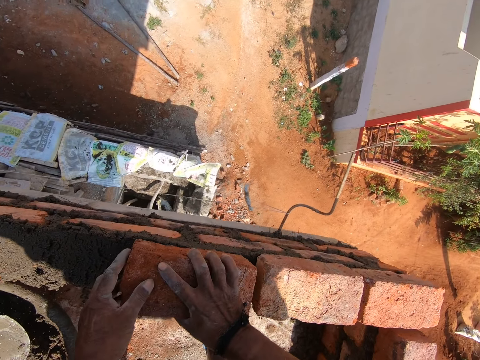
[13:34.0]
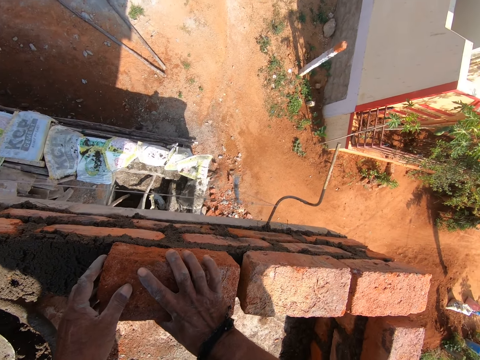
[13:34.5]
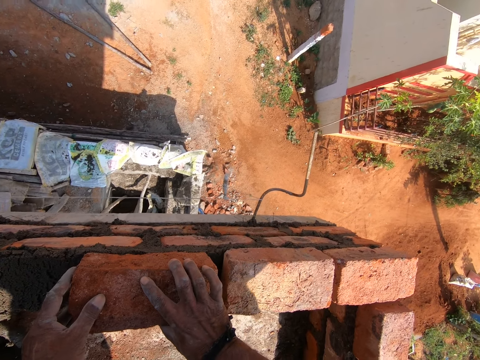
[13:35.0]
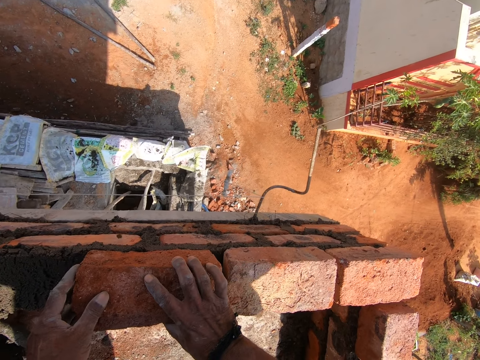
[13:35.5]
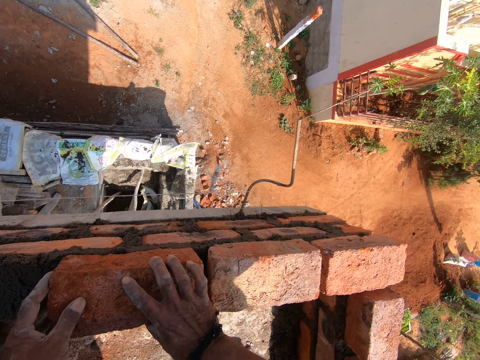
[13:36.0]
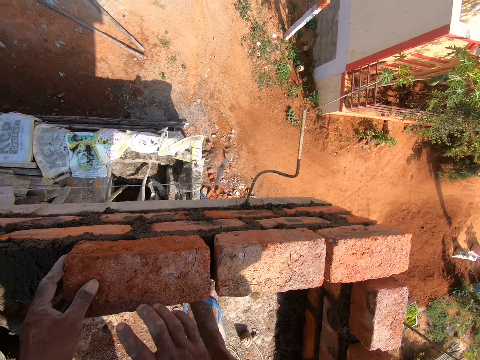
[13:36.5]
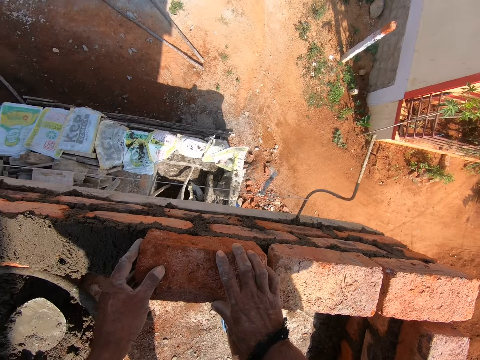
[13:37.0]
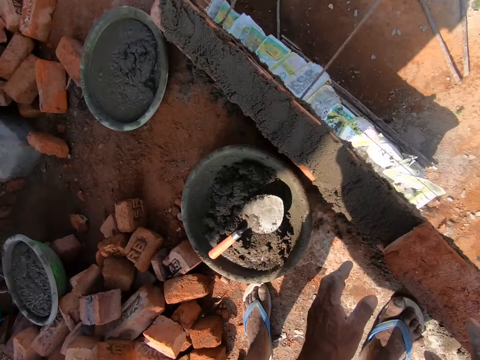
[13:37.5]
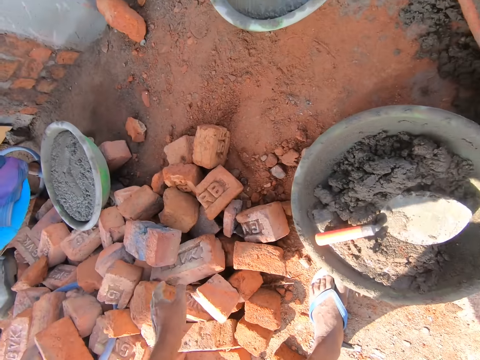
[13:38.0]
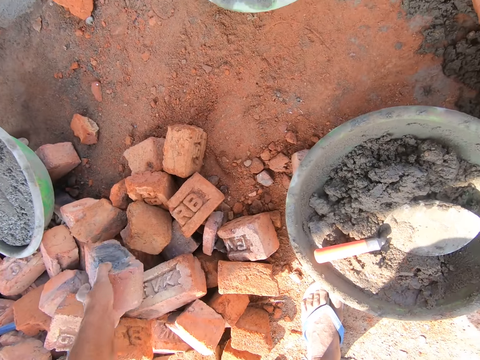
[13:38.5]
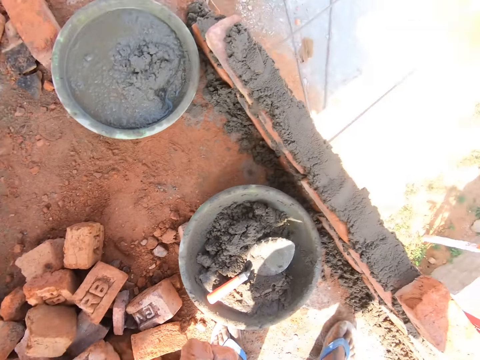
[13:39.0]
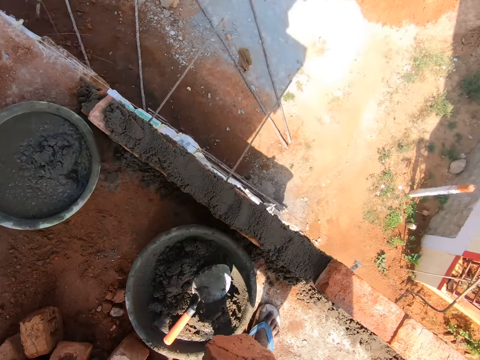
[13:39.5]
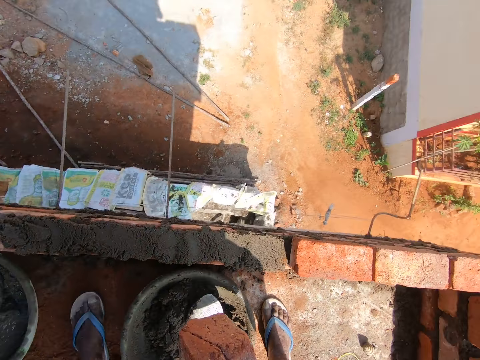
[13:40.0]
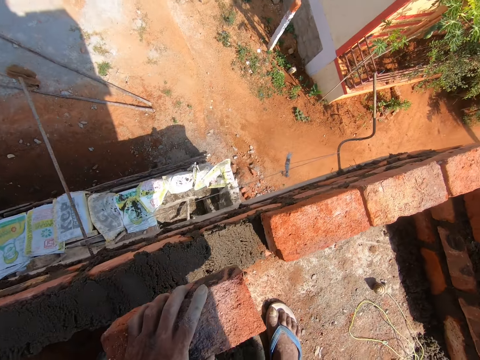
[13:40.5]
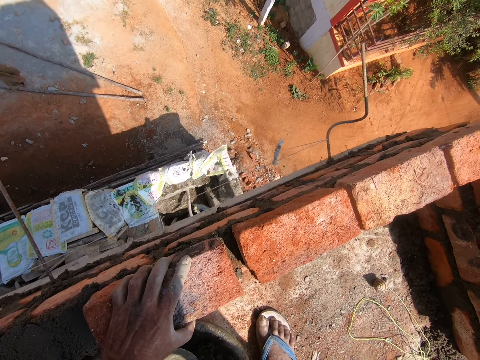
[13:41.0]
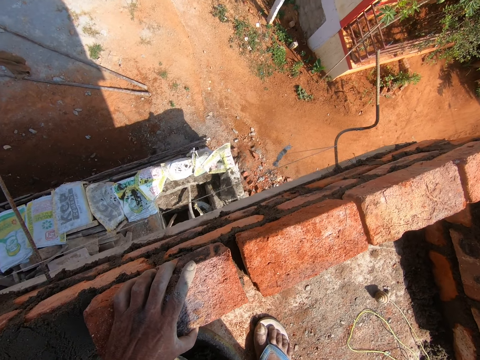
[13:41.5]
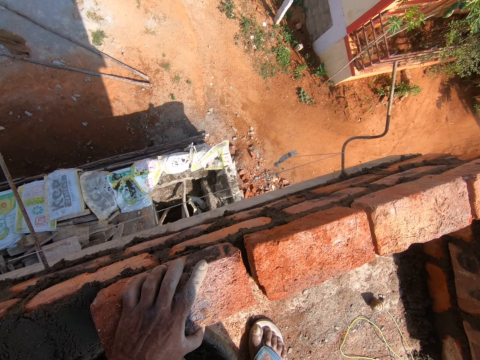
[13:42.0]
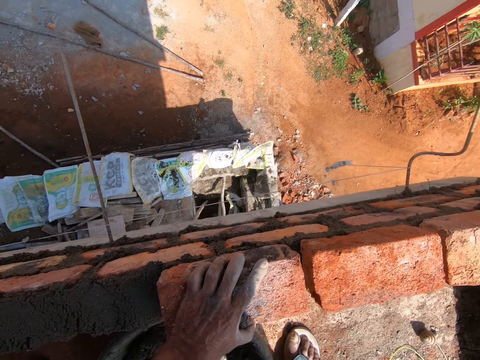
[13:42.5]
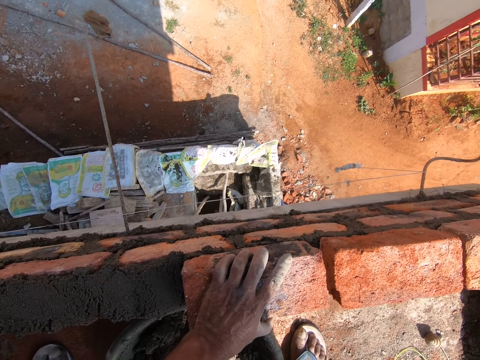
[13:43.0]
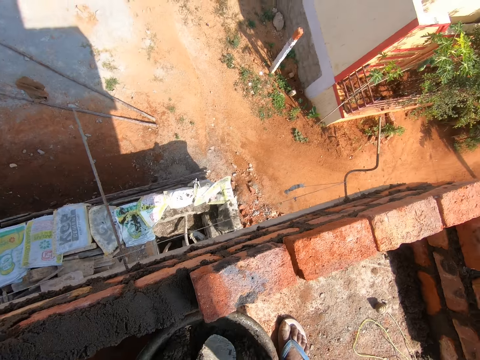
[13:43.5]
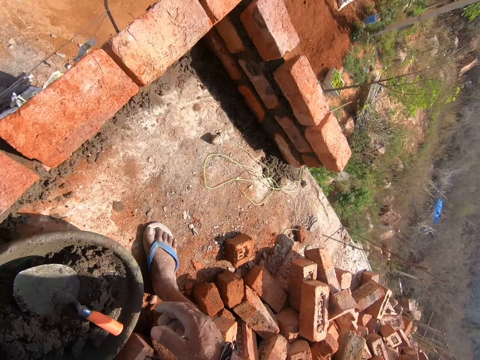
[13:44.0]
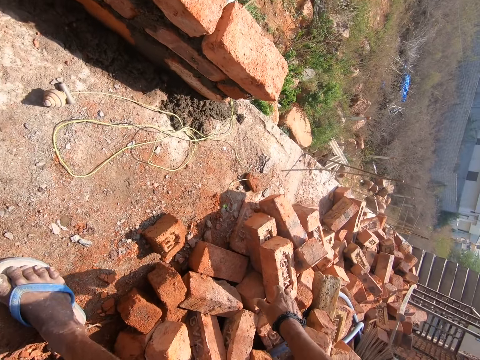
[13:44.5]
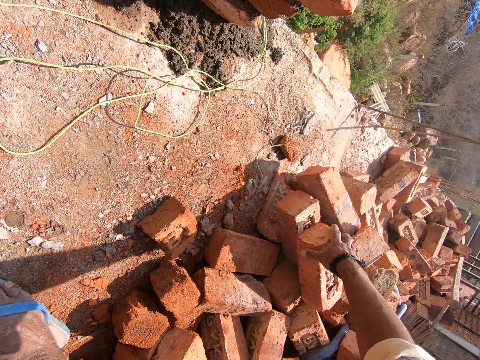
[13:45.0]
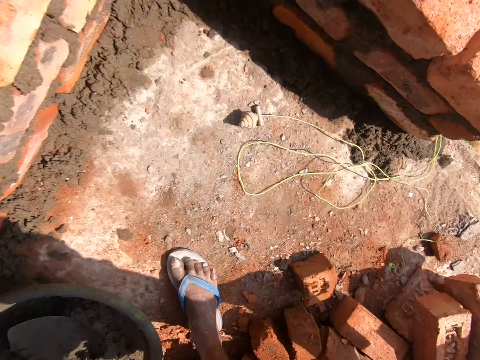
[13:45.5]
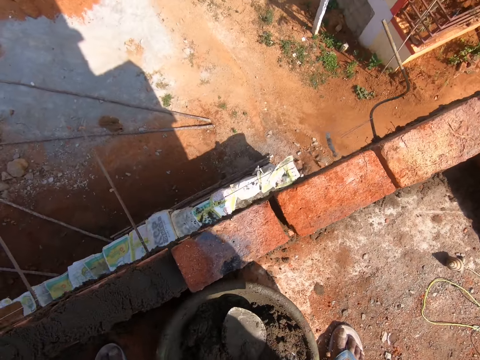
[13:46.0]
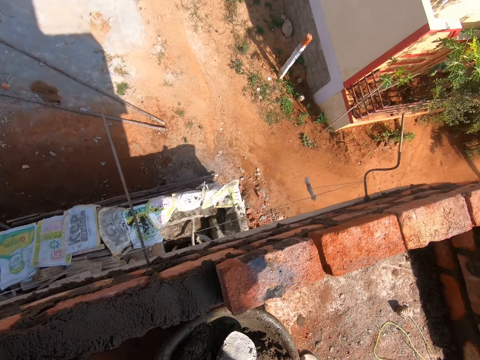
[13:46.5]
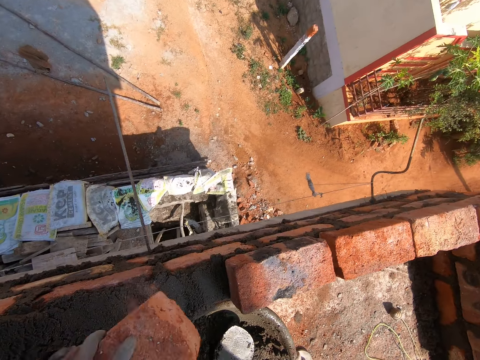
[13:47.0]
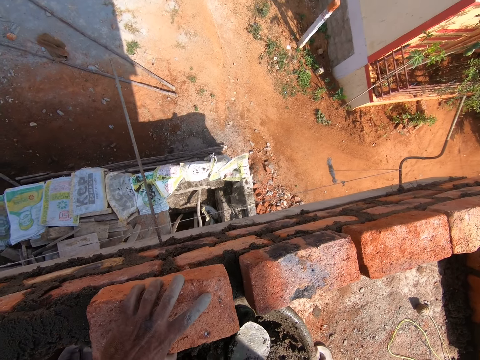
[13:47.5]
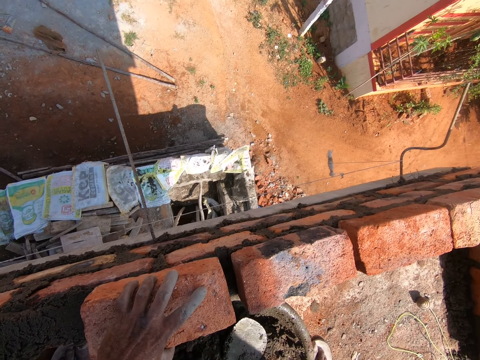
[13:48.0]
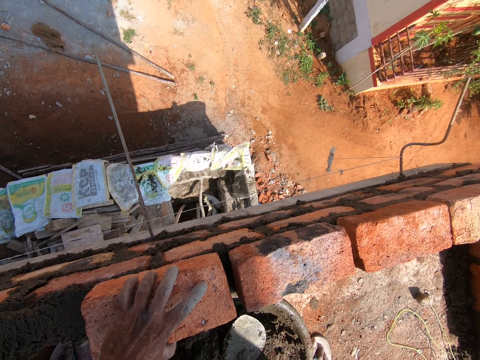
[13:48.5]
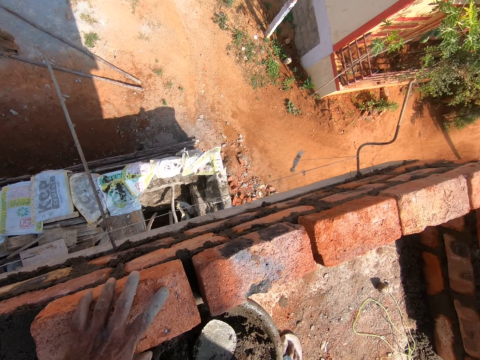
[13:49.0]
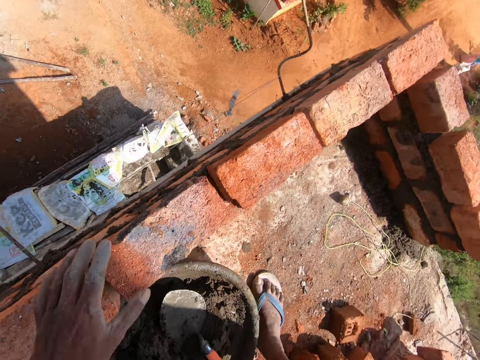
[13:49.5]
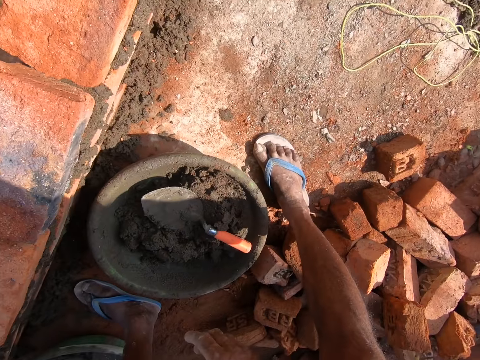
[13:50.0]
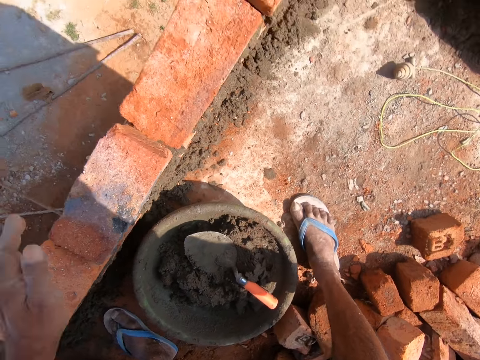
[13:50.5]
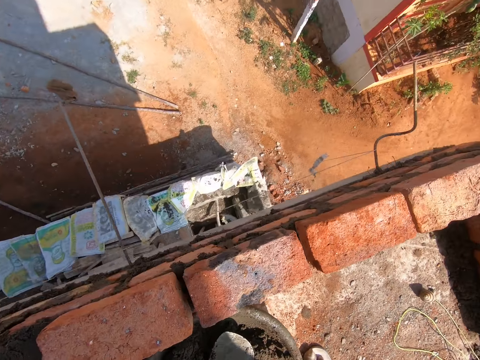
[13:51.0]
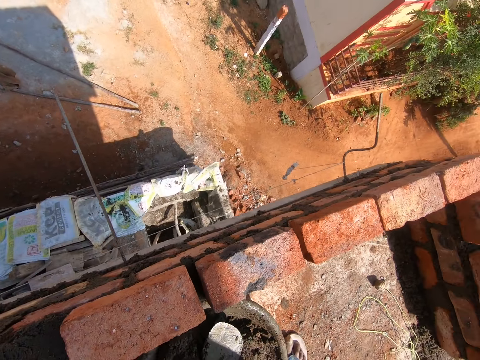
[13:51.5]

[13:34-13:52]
The camera wearer puts the brick on the cement. They look around. They pick a brick. They touch the bricks. They put the brick on the cement. They pick a brick. They put the brick on top of other bricks.

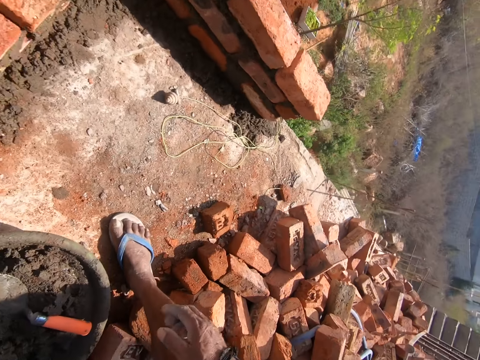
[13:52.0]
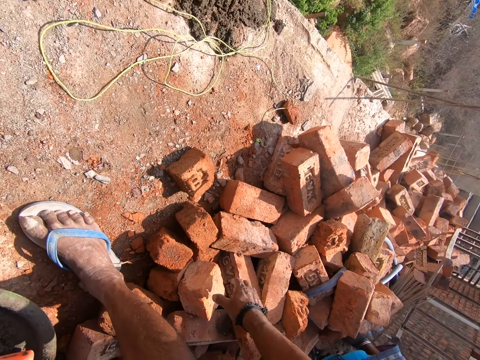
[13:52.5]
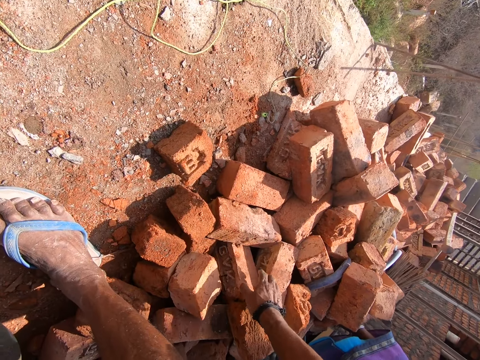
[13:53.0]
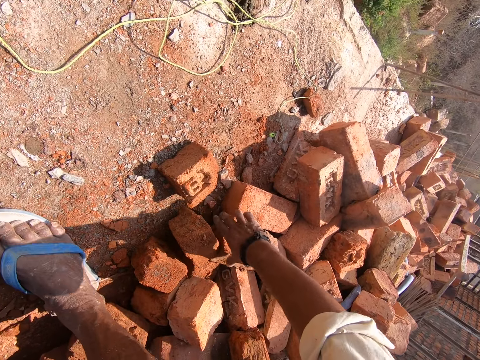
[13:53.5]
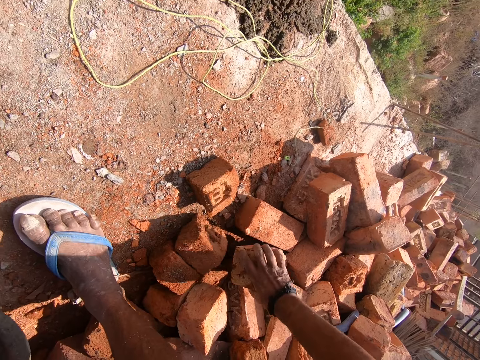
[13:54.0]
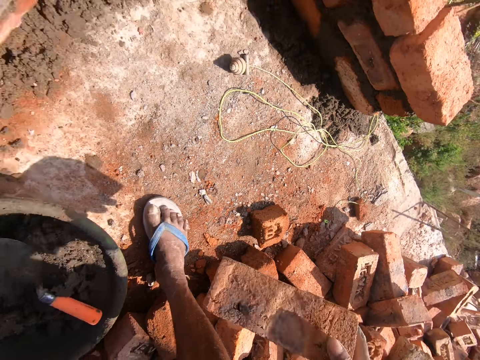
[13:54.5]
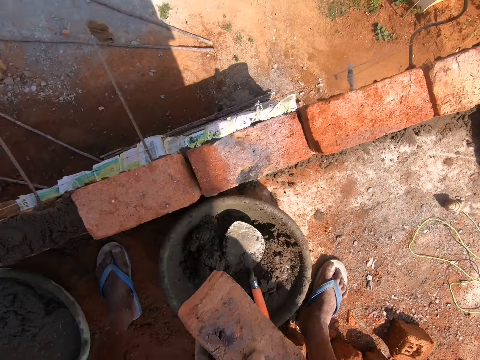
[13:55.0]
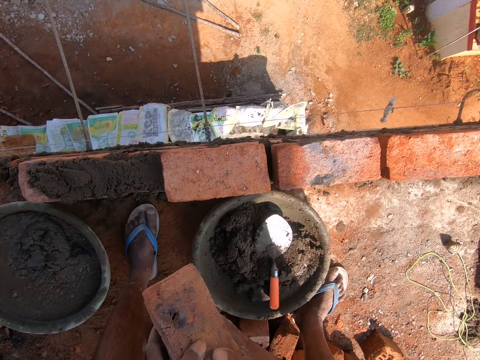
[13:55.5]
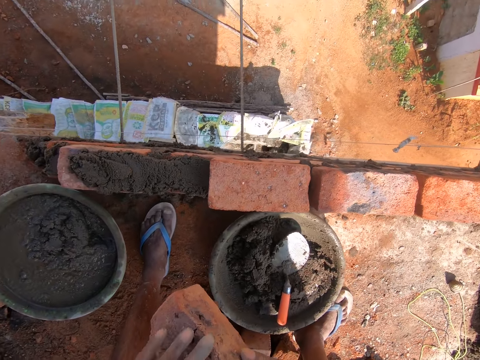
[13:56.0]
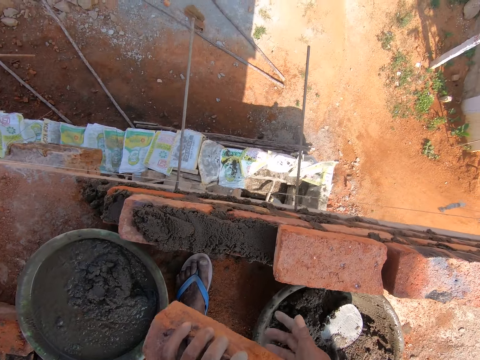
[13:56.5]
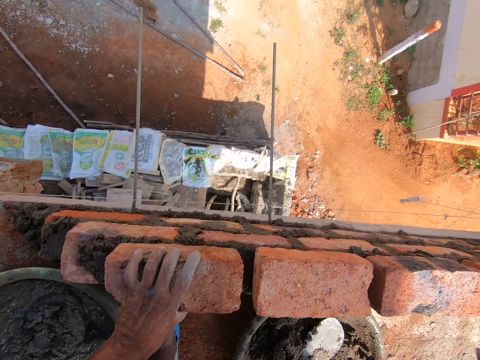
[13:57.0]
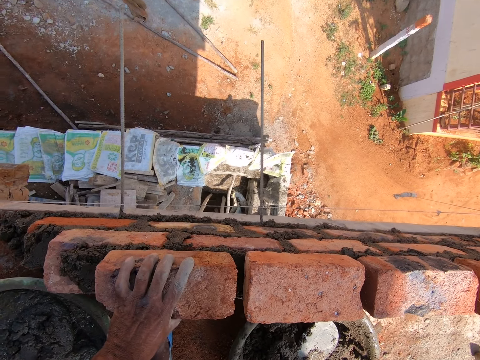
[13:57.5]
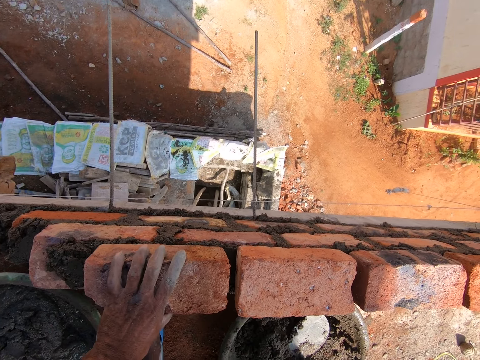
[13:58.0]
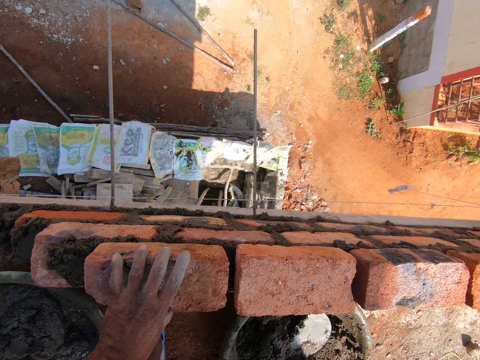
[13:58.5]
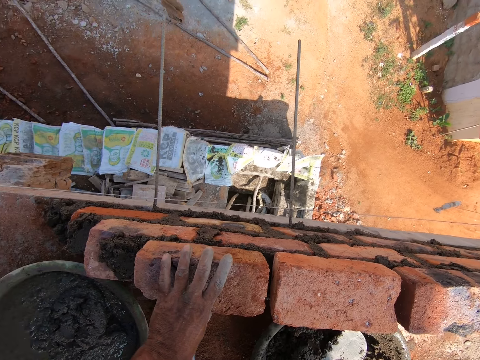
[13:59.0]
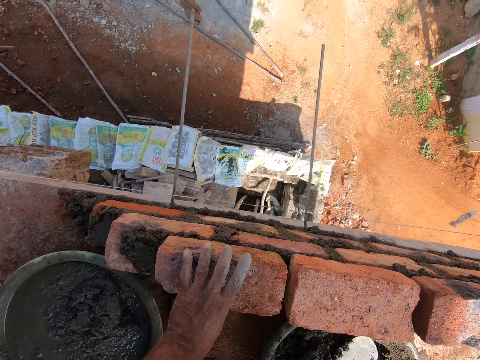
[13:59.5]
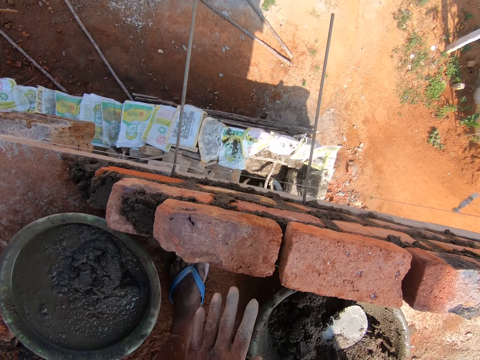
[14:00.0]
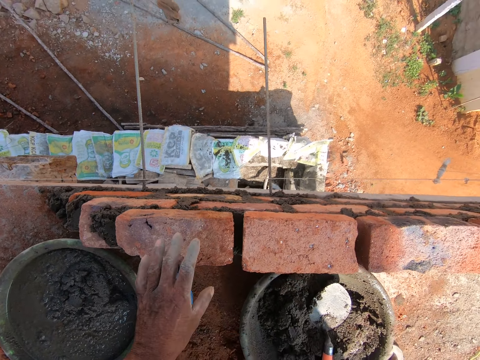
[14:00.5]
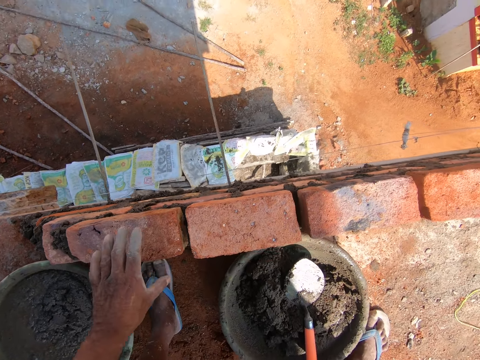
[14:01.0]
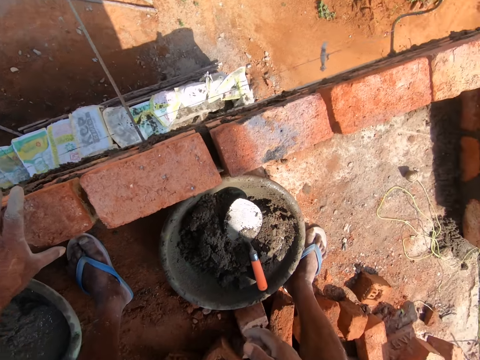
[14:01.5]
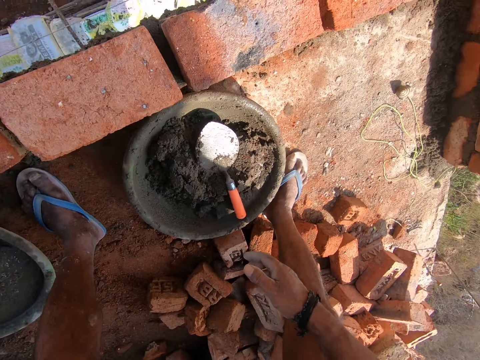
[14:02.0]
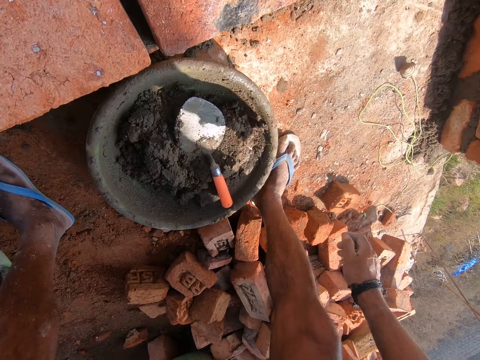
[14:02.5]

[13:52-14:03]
The camera wearer picks a brick. They put the brick on top of other bricks.
